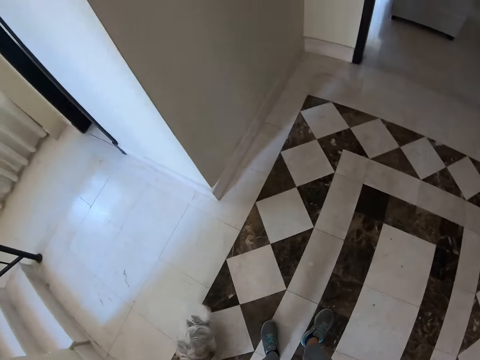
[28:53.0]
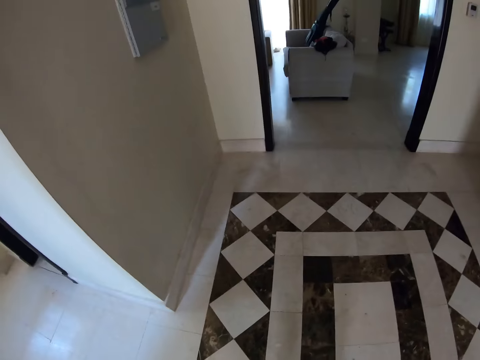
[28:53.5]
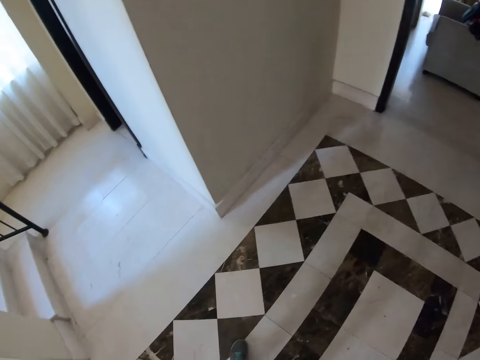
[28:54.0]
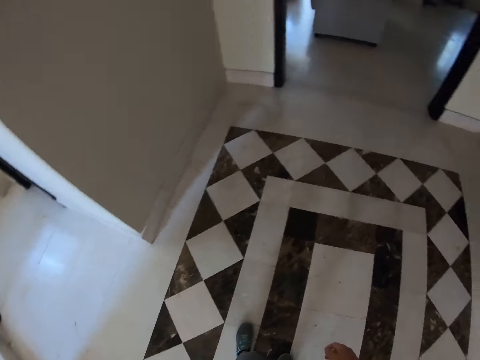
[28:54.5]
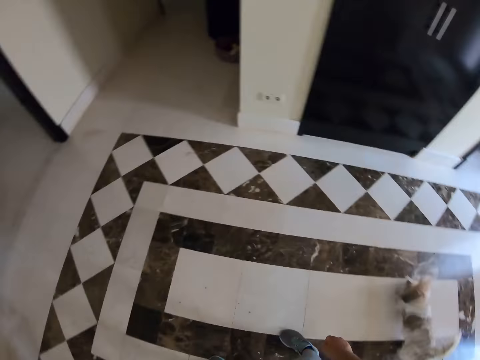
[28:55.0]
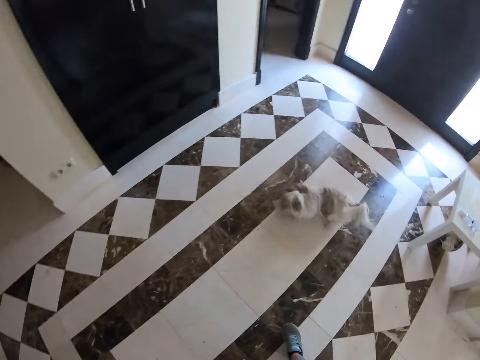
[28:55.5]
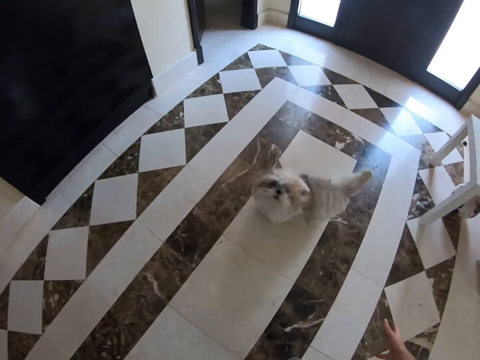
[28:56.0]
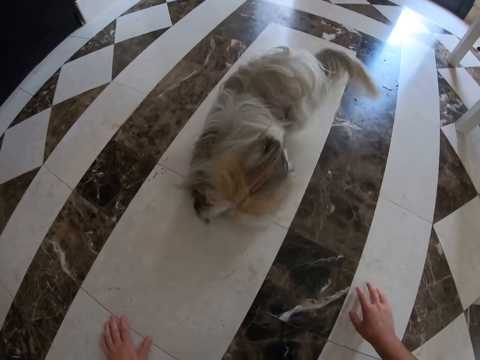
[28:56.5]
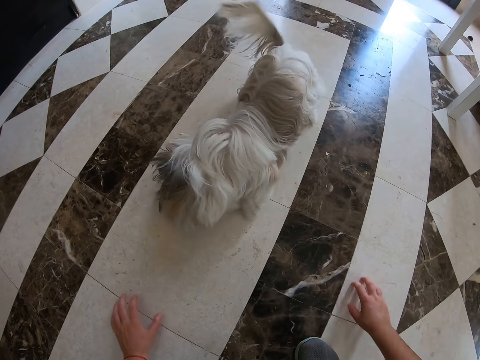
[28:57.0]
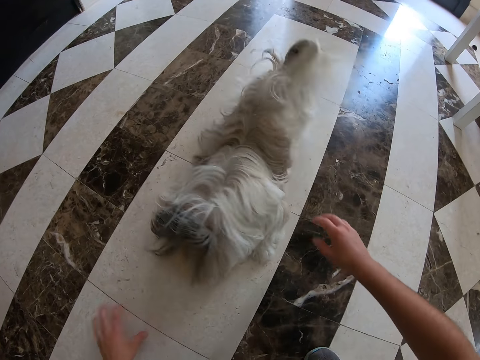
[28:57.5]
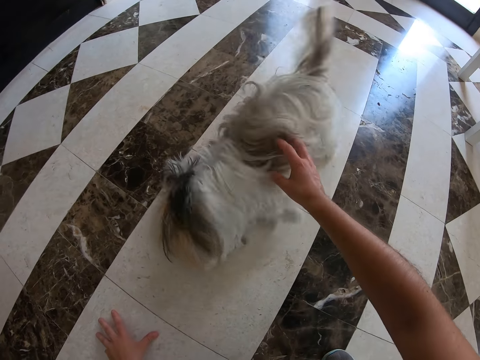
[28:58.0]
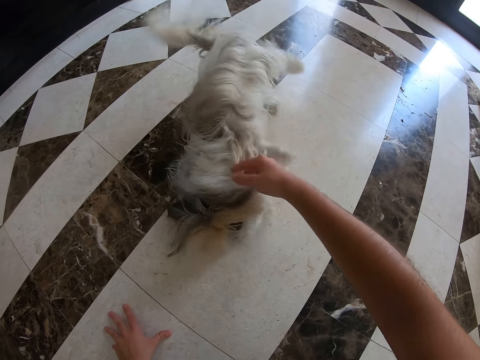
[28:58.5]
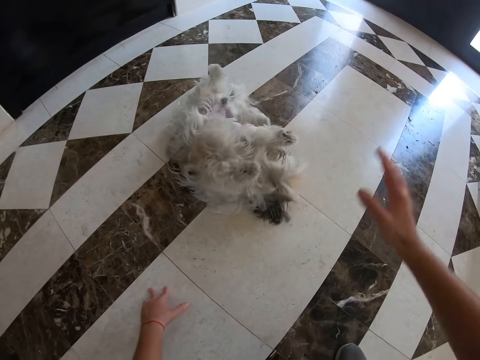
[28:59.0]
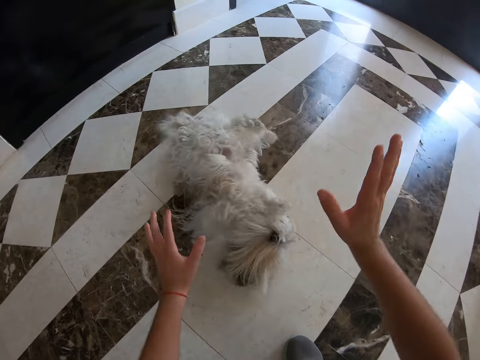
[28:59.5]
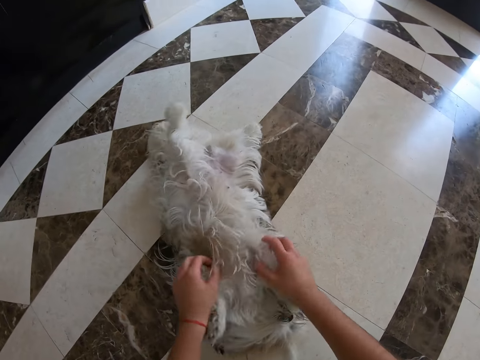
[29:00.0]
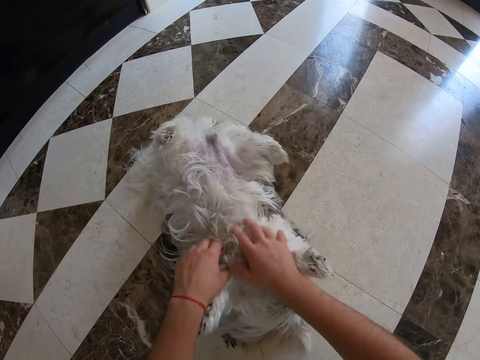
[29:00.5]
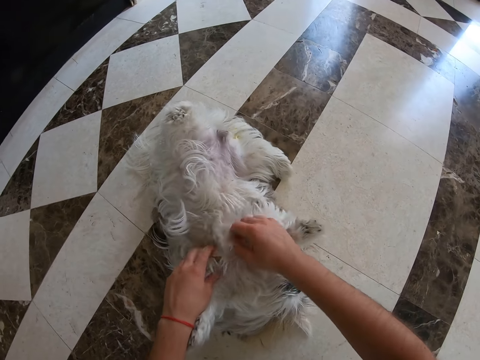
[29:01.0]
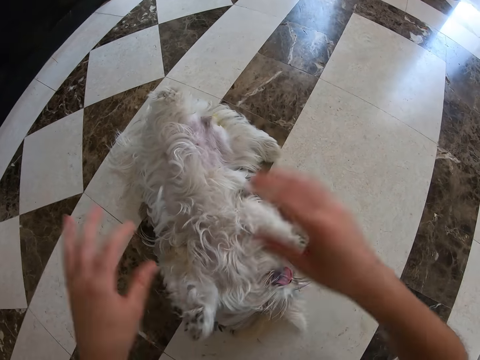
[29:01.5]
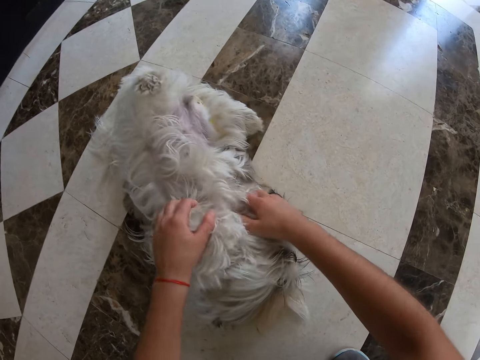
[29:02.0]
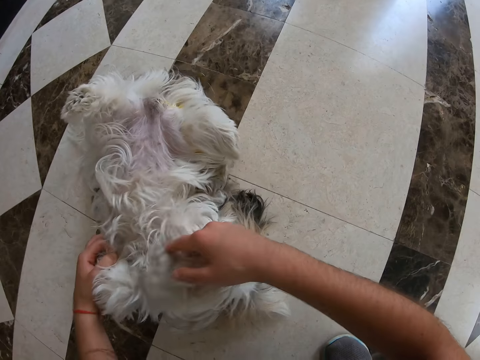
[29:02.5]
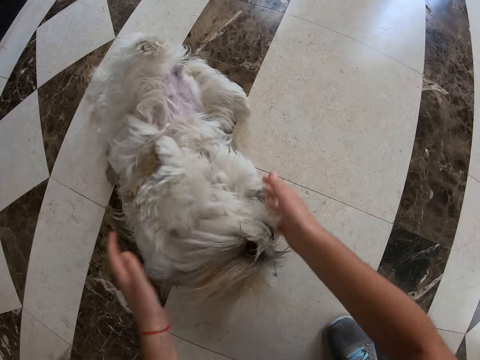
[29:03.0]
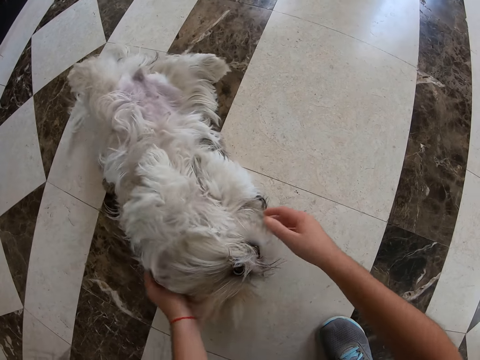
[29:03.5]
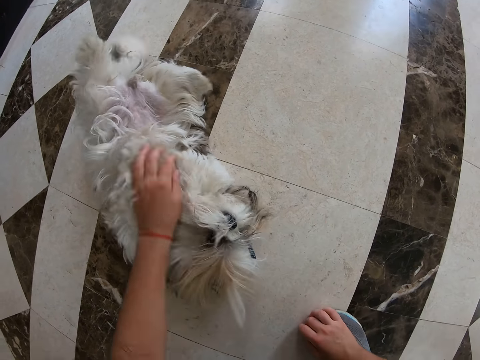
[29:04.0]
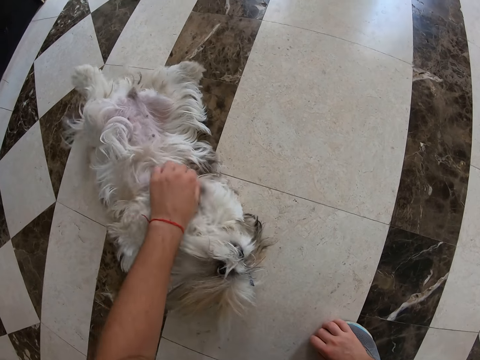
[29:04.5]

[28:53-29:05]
The camera wearer squats beside a dog. They gesture to the dog. They play with the dog. They pet the dog.

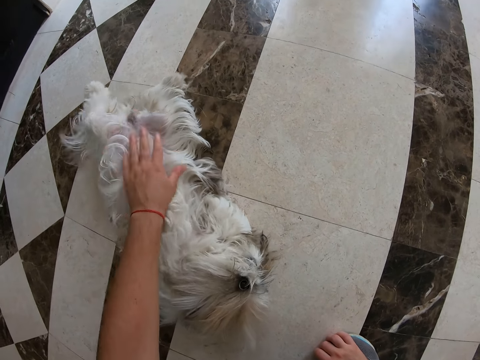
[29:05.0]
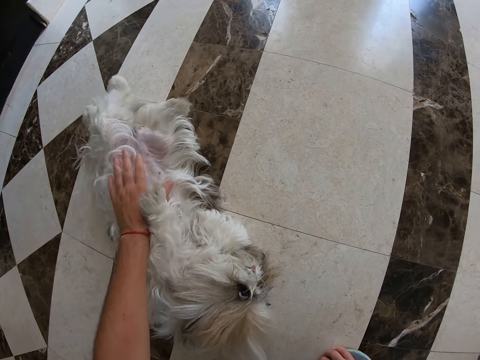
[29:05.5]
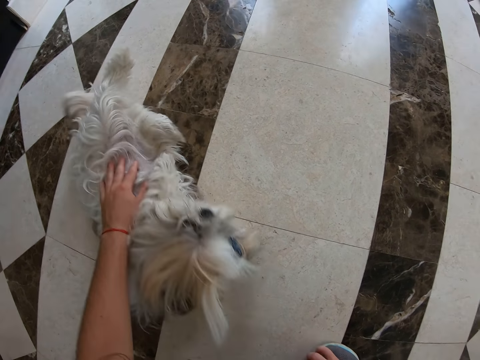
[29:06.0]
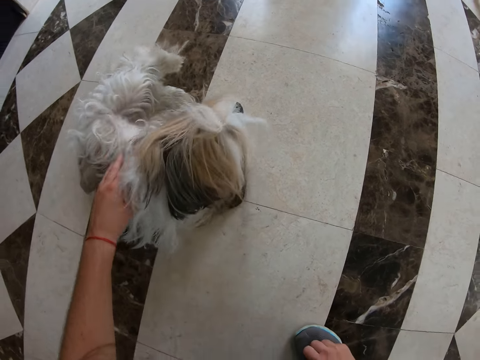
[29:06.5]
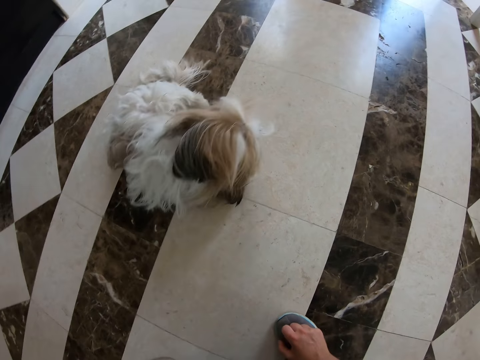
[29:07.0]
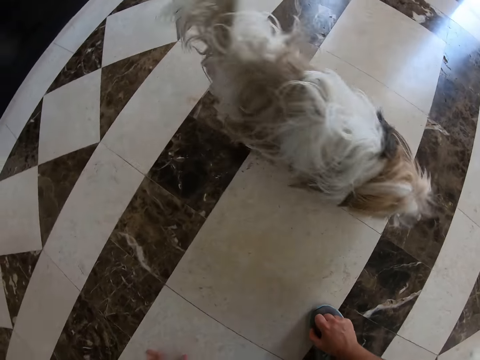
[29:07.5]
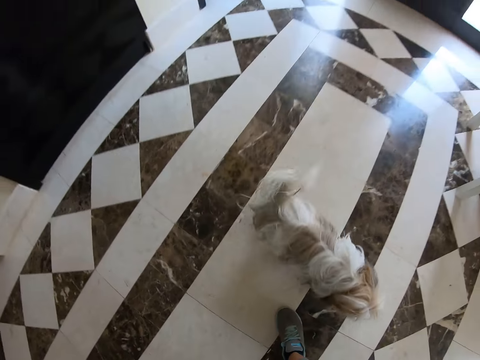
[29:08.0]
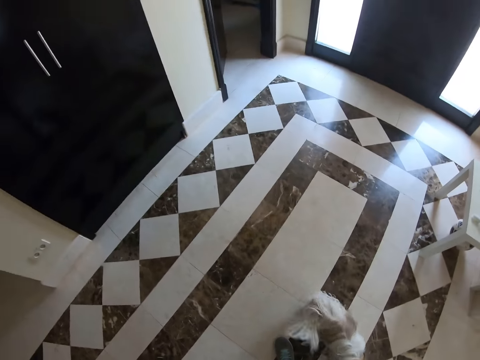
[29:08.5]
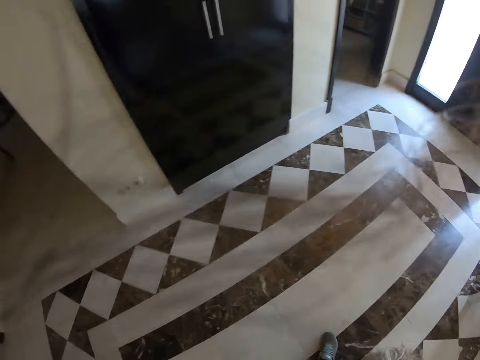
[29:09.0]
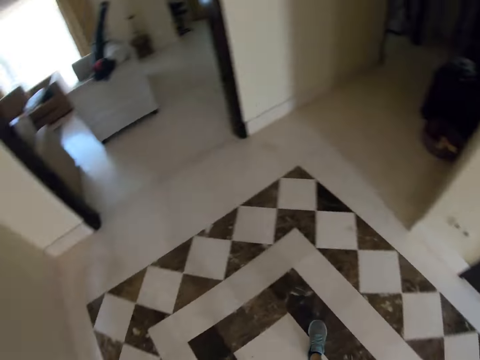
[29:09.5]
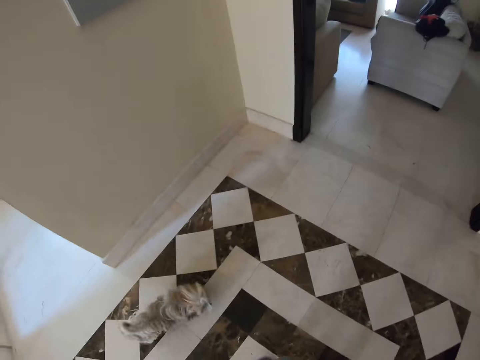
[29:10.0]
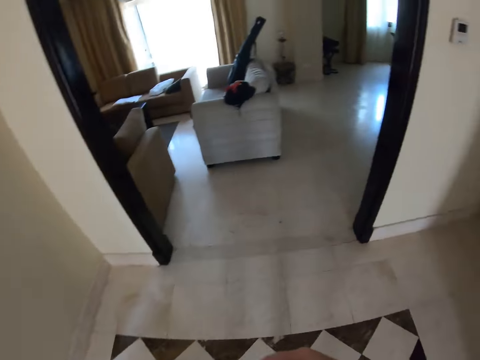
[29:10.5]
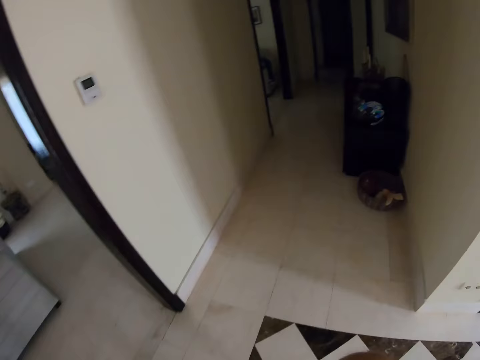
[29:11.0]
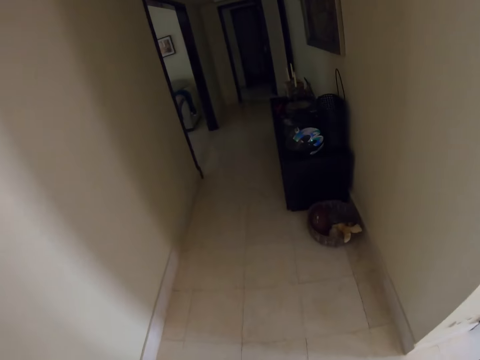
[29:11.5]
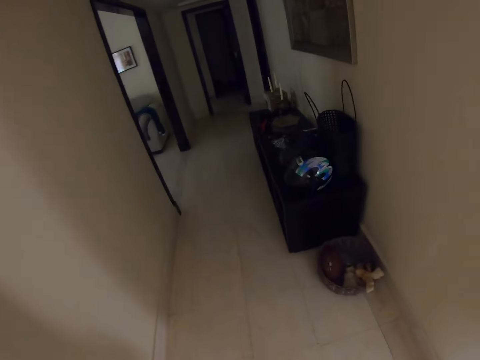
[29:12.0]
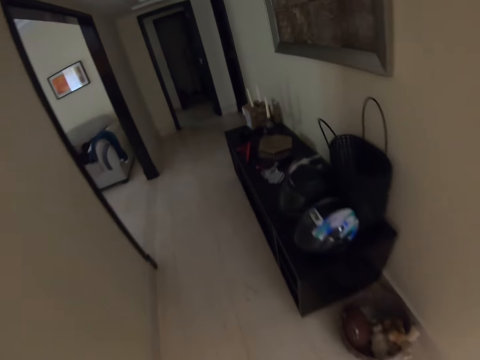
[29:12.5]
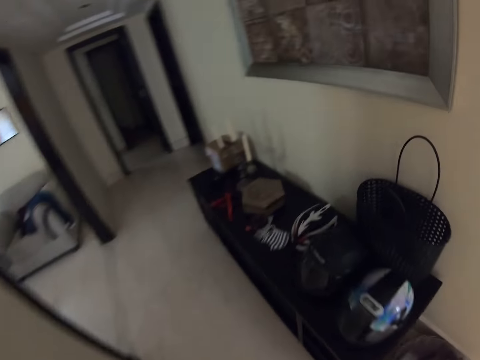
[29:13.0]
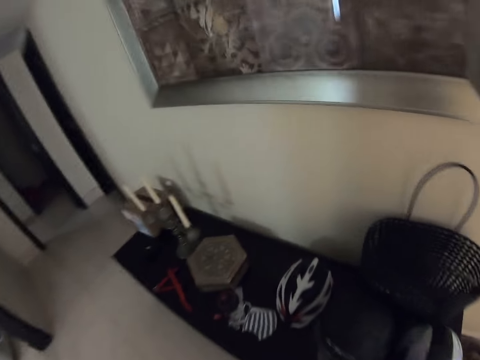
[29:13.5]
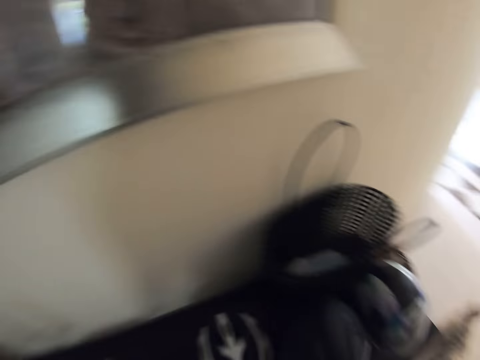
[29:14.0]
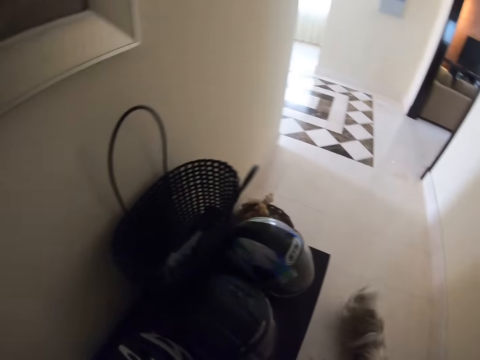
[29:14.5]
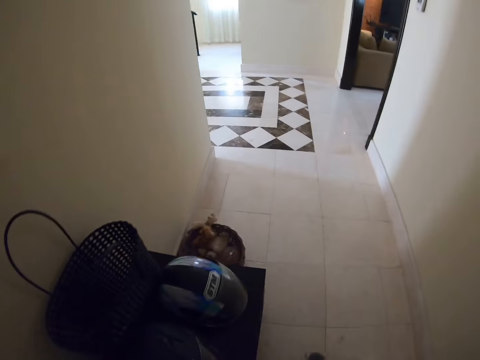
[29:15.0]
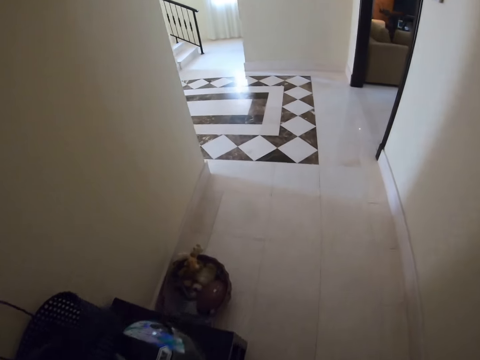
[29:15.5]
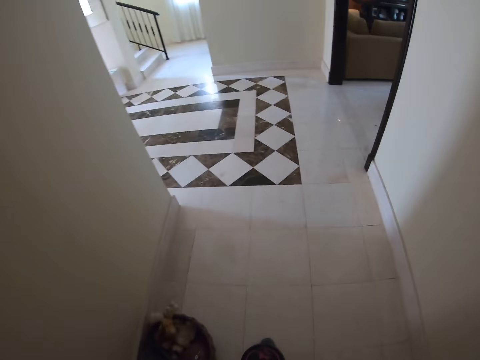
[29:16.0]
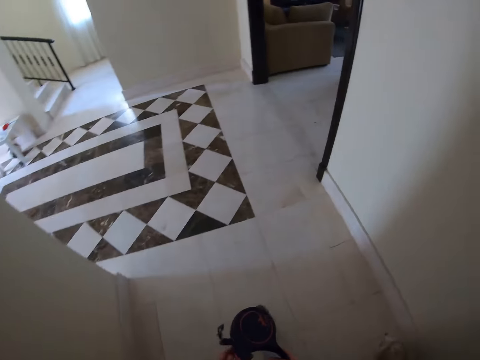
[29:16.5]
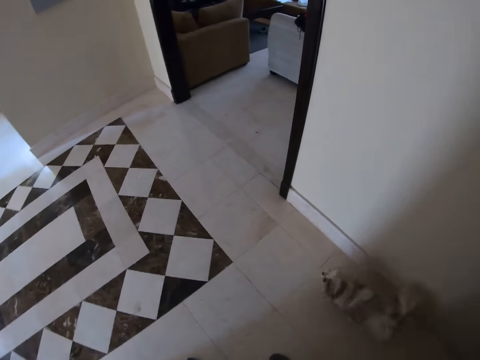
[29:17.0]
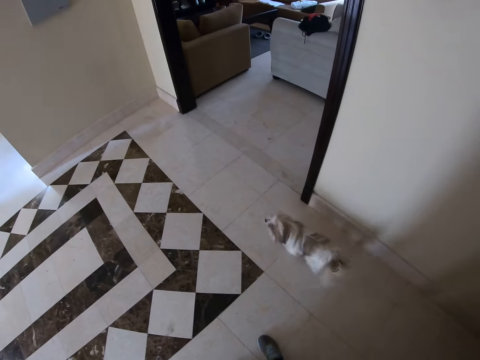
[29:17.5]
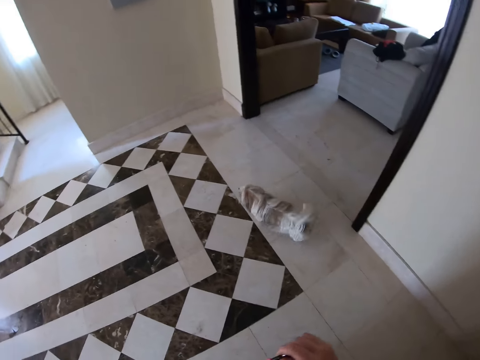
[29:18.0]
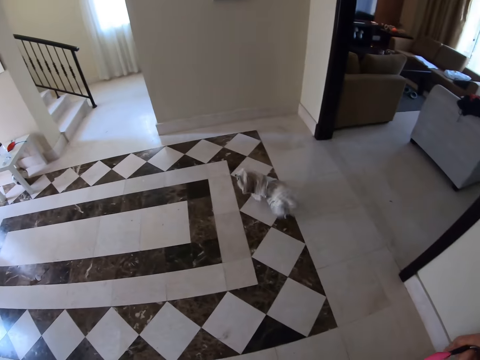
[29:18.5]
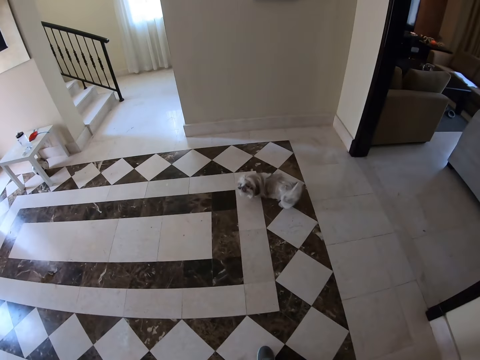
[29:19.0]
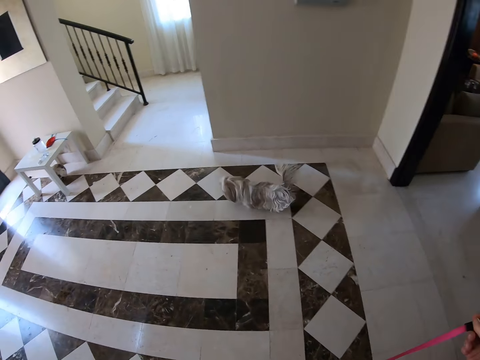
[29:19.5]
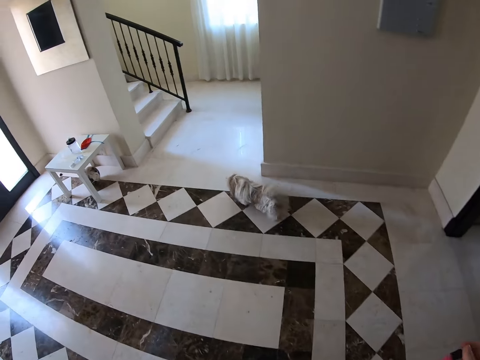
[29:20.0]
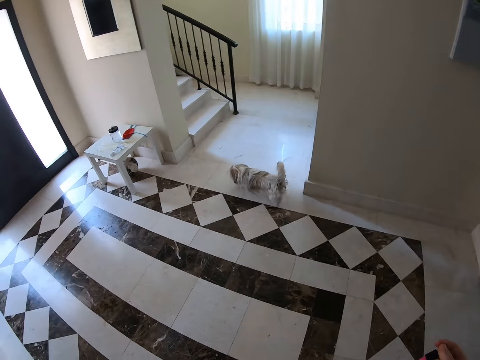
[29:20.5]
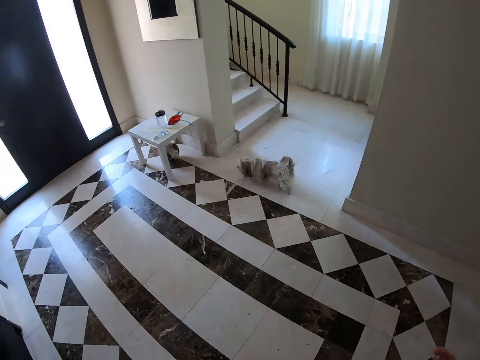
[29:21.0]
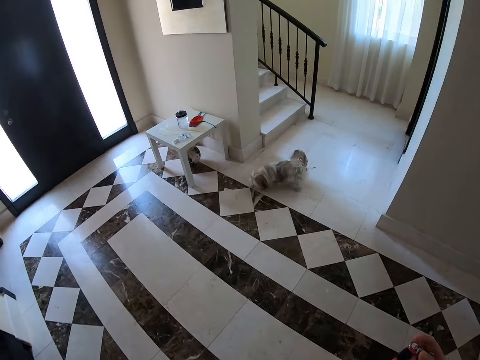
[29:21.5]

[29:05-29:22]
The camera wearer looks around. They stand up and move around the house. They enter the corridor, walk in the corridor and walk out of the corridor.
